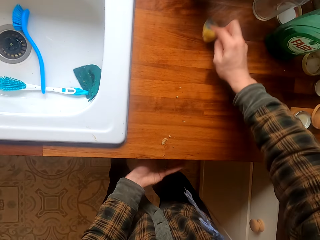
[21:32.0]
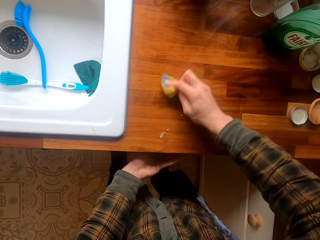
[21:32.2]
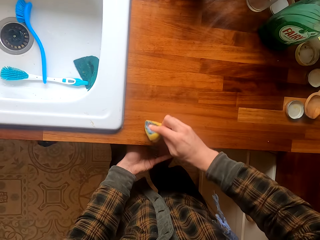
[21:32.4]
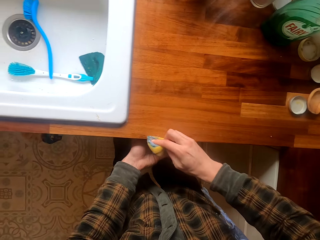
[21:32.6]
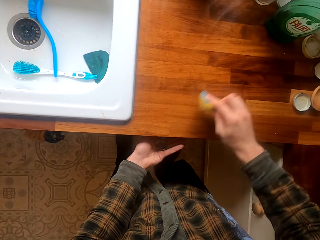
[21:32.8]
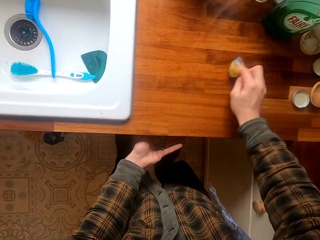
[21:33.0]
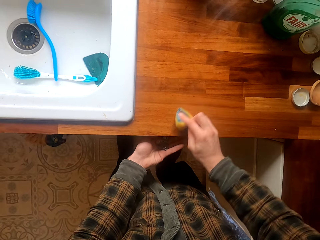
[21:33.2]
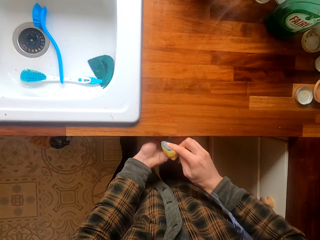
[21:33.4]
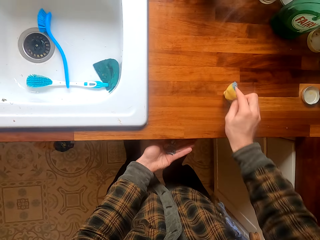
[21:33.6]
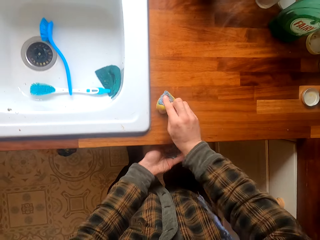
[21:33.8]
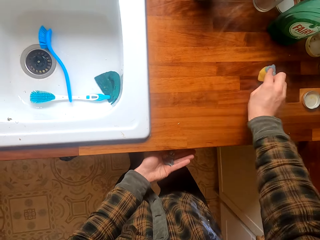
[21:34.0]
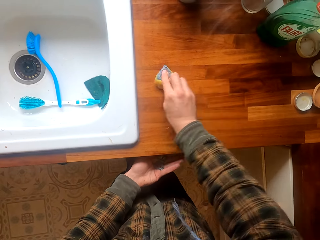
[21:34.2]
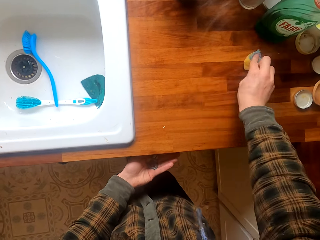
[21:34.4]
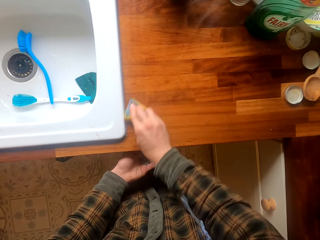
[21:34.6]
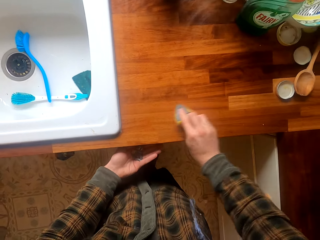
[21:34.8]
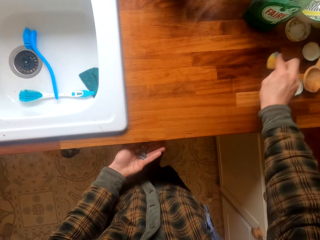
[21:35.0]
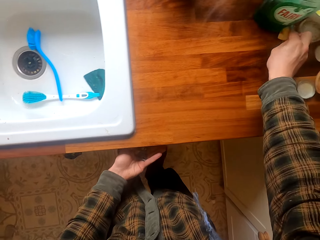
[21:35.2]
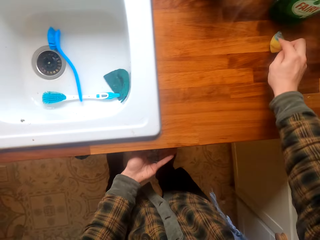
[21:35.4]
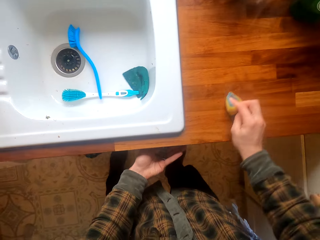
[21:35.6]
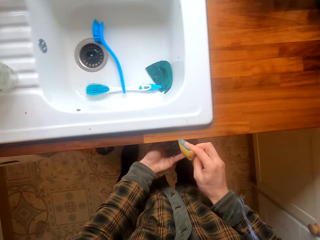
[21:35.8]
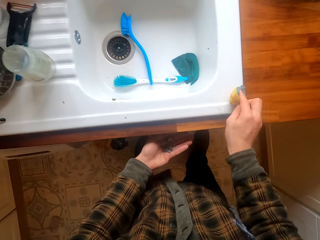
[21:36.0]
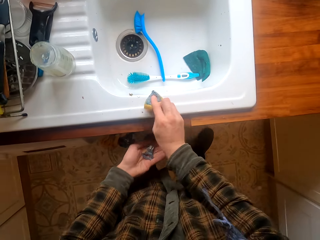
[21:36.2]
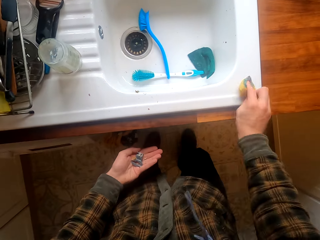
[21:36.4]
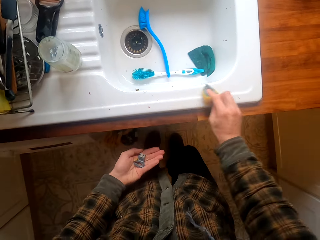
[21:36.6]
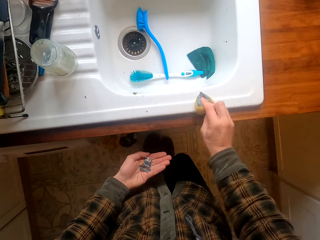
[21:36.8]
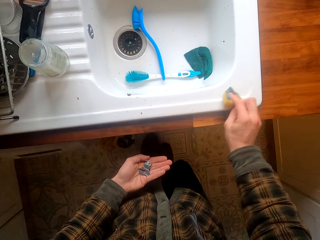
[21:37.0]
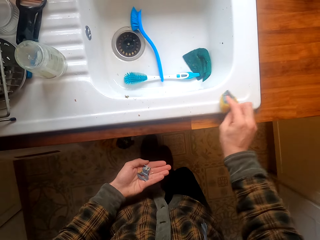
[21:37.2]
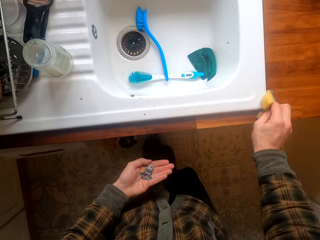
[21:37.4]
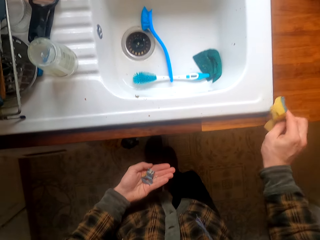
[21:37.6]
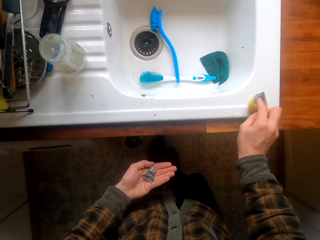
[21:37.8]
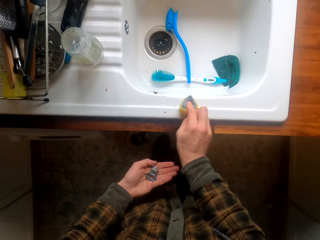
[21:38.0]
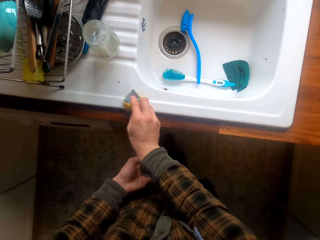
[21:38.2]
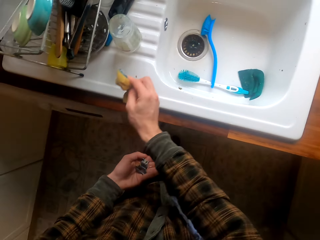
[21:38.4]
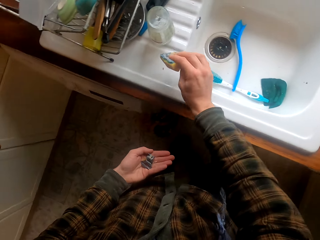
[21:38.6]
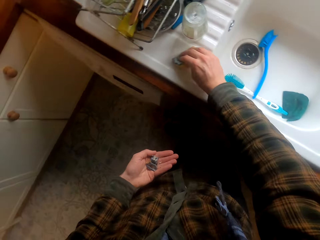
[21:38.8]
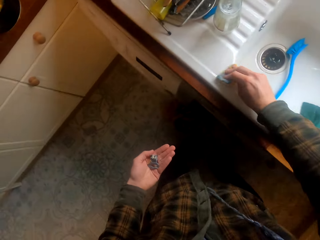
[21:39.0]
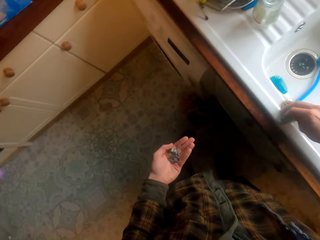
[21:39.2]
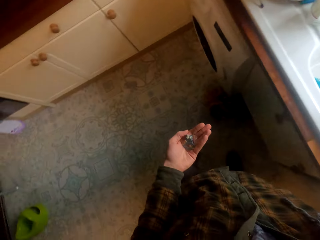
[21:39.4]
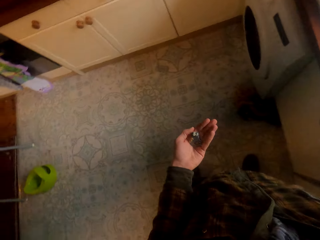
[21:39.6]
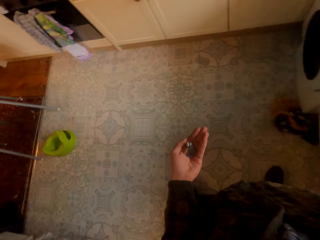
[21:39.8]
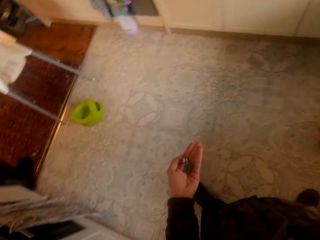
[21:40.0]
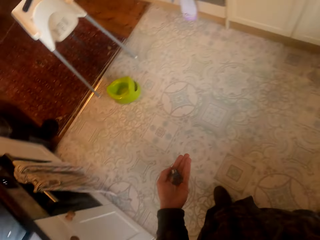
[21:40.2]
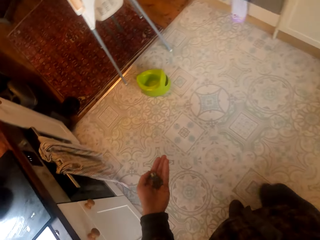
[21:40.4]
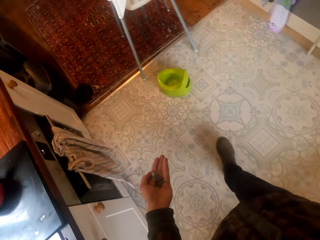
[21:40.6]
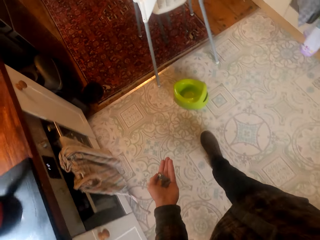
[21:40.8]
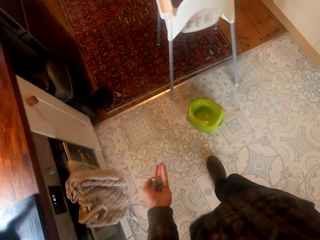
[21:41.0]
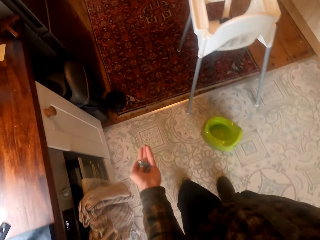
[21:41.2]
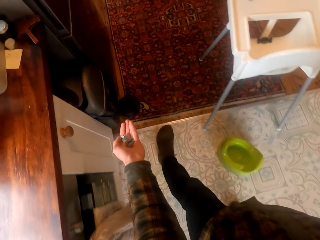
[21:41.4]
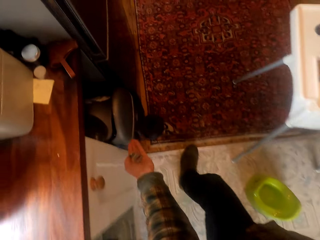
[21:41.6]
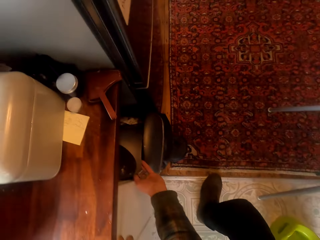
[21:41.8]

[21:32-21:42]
The camera wearer cleans the sink surface. They walk in the house.

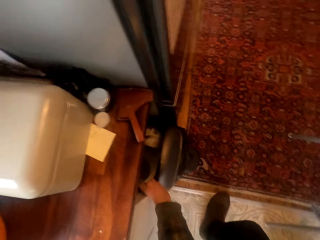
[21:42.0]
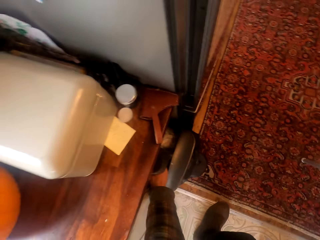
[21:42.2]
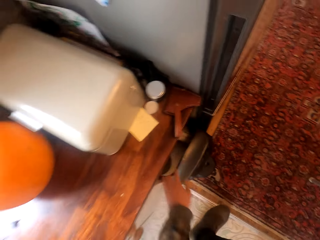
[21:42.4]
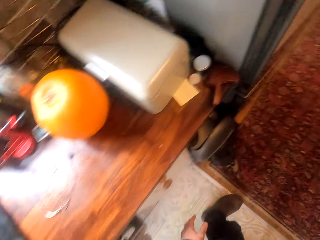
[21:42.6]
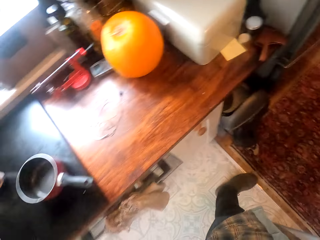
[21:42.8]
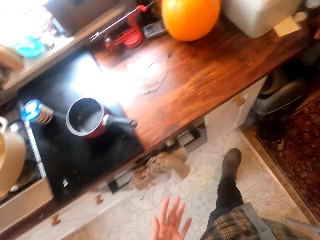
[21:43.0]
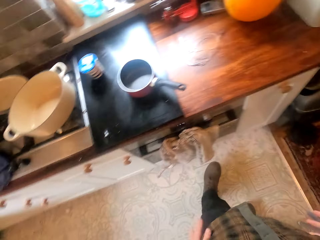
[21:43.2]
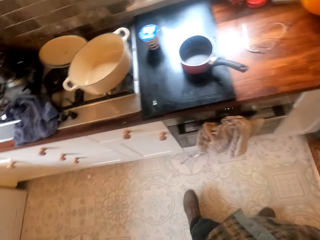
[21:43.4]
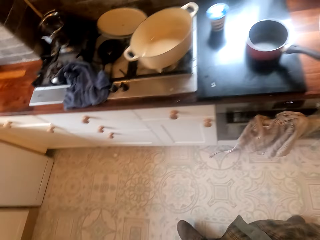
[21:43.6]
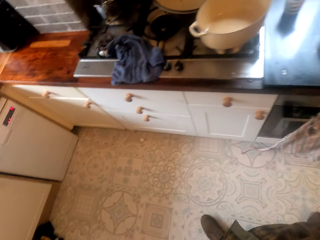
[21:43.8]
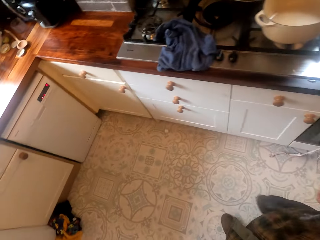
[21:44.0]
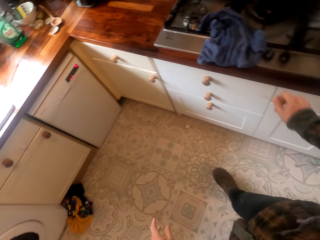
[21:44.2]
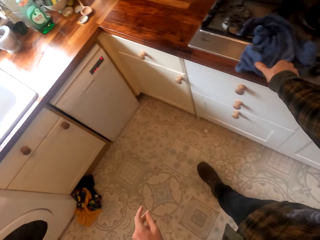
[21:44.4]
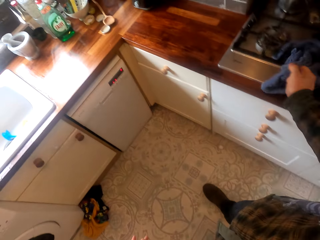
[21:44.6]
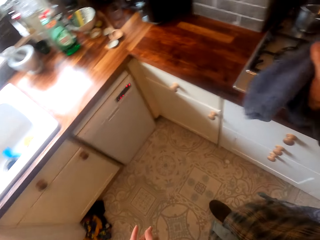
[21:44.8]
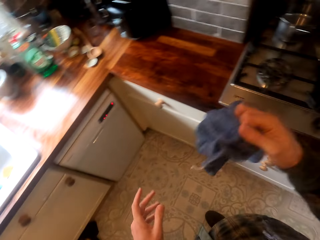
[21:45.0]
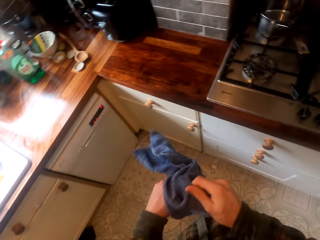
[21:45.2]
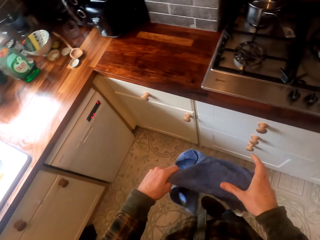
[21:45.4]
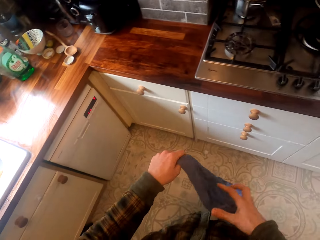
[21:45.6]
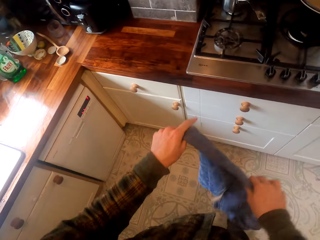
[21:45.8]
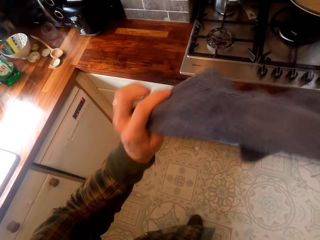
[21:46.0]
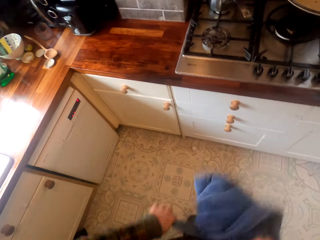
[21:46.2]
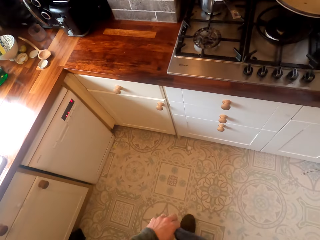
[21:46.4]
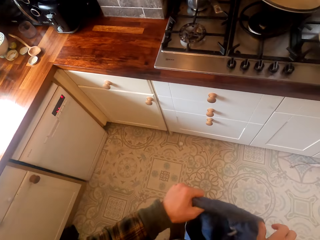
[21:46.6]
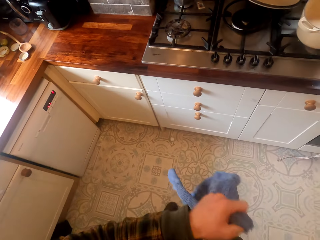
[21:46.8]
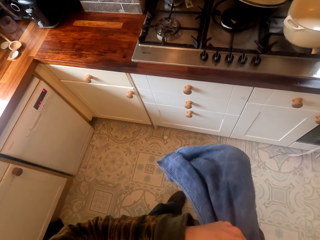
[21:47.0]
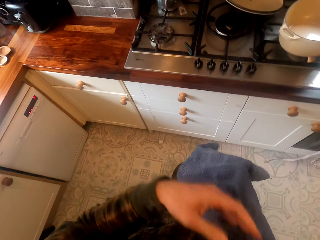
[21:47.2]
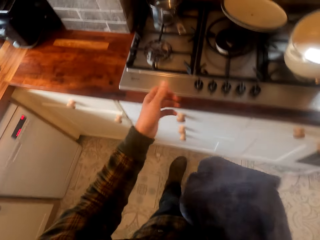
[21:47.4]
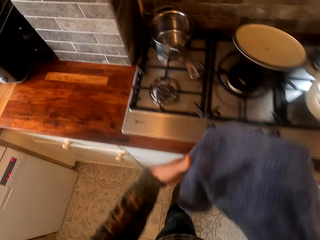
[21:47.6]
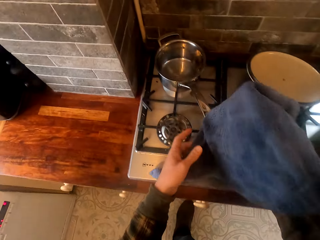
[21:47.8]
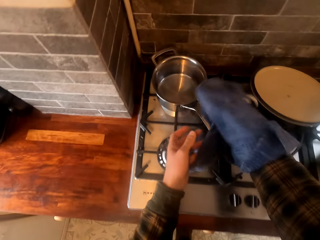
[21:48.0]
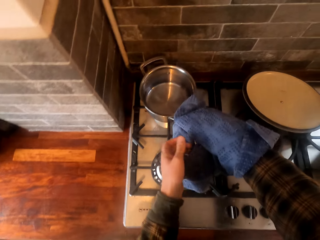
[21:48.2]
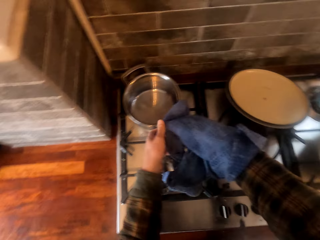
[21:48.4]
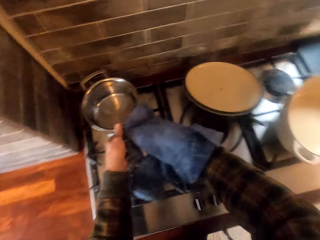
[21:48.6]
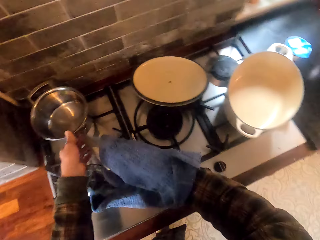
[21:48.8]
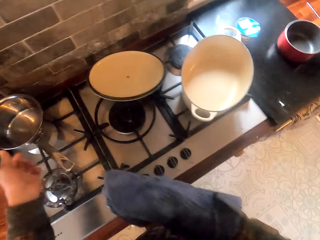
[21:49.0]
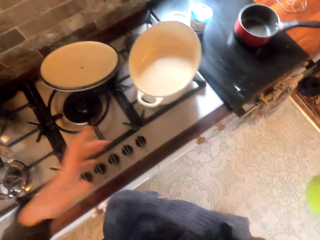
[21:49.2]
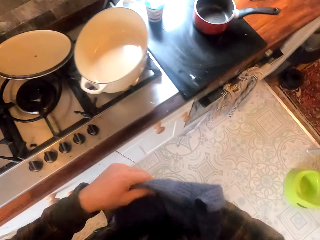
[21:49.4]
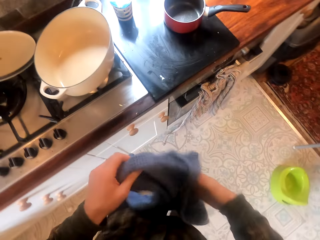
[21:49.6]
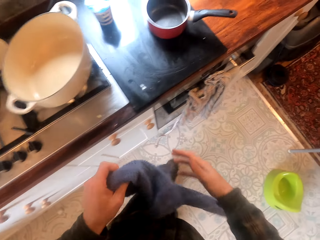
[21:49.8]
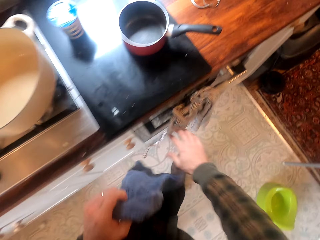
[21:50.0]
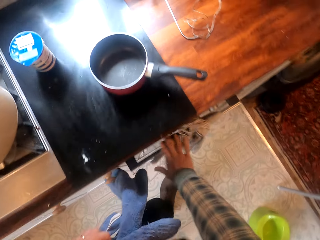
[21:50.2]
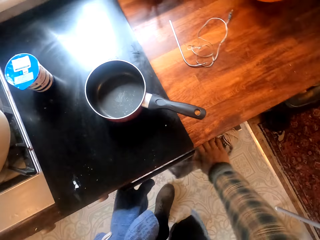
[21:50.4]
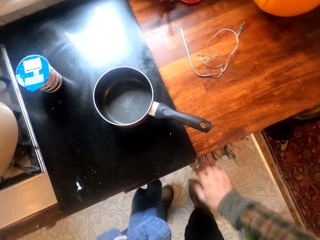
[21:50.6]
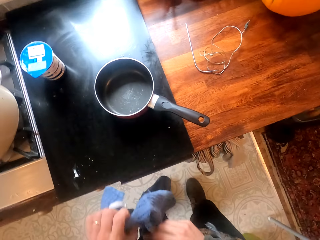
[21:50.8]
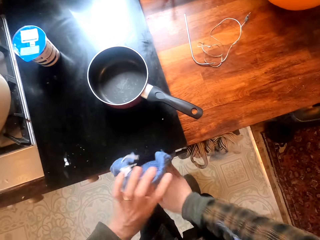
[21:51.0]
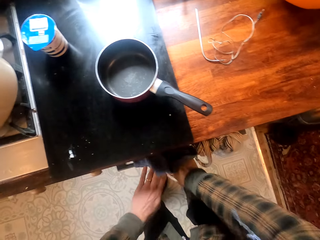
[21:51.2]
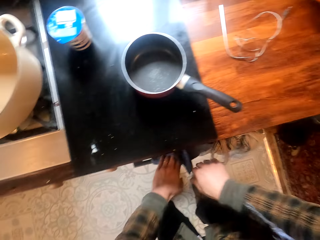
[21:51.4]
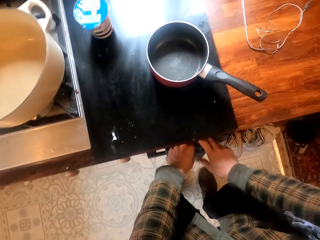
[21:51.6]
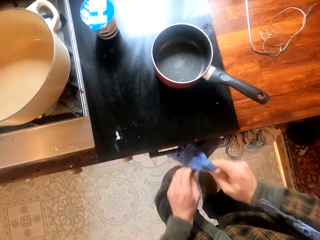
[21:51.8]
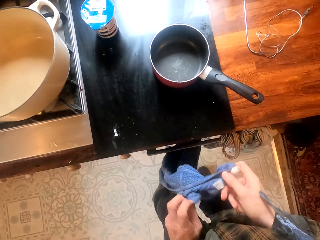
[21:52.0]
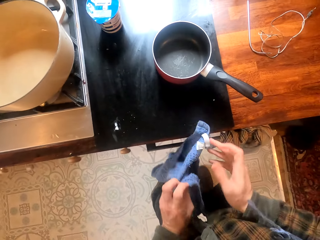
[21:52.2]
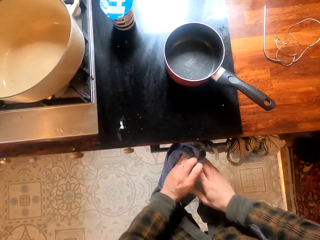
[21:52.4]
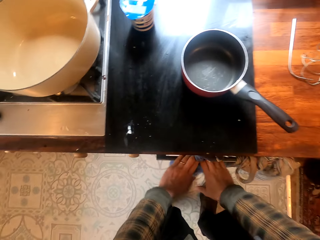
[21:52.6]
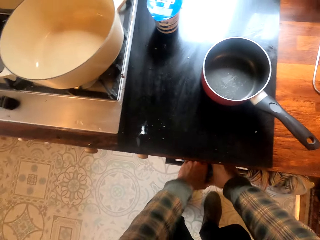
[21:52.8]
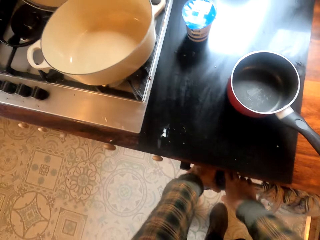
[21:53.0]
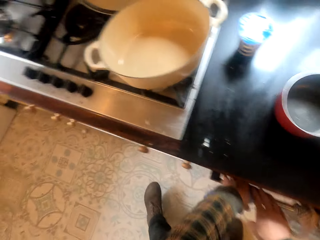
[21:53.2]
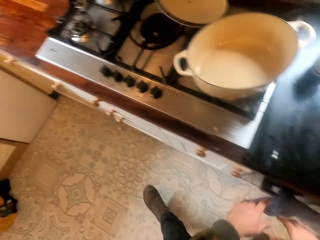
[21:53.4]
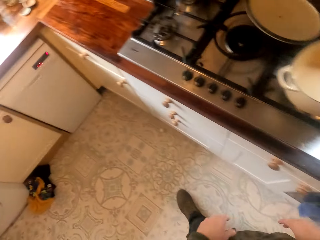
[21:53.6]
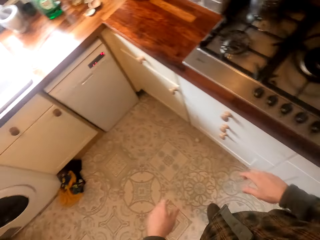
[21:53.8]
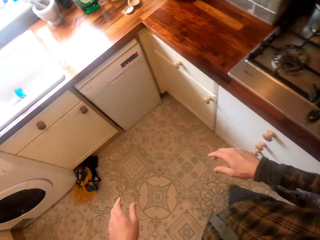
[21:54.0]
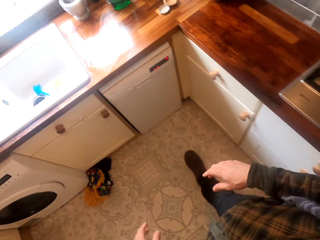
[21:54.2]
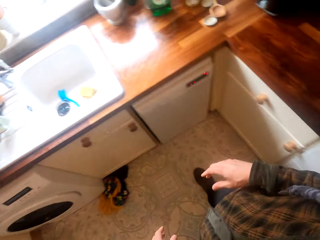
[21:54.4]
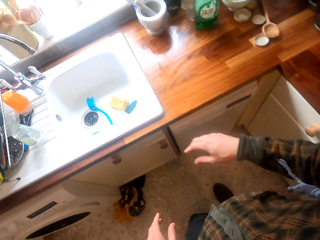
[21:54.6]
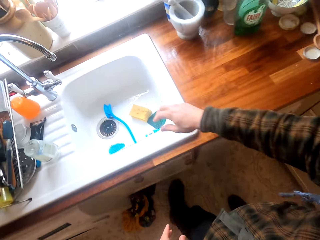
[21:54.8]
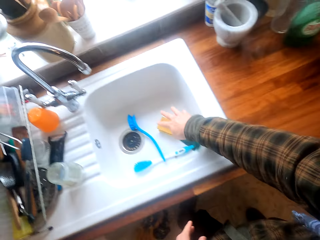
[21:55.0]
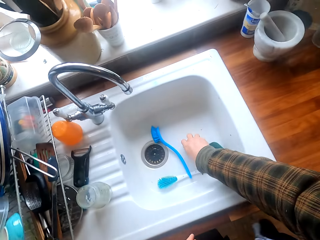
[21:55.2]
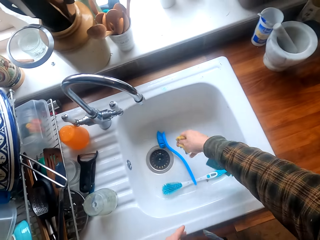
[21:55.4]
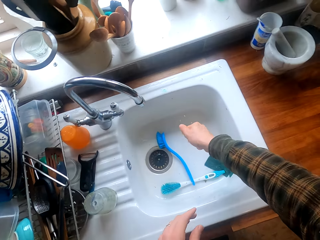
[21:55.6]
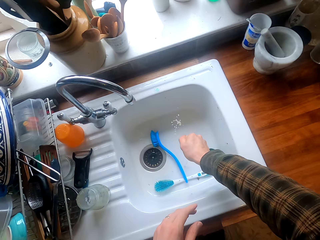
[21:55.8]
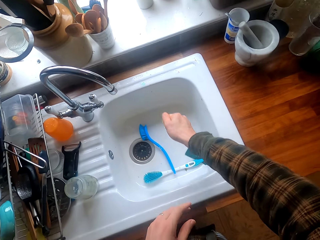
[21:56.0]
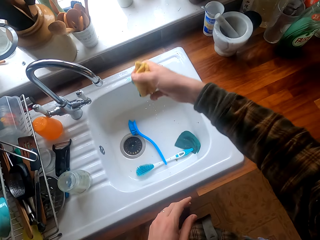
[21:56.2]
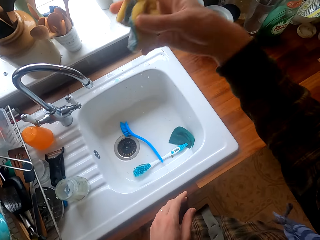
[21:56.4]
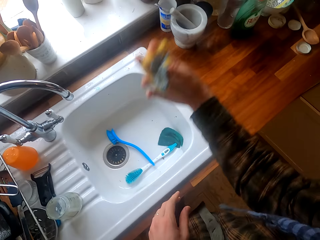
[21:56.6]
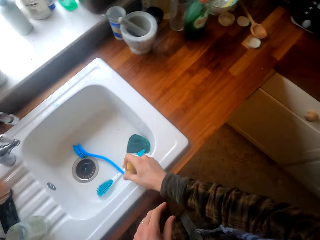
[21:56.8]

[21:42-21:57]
The camera wearer drops the chaff in the dustbin. They wipe the hands. They walk in the house. They take a towel from the gas cooker. They straighten the kitchen towel. They wipe the cooking pot handle with the towel. They move beside the surface. They move the towel. They put the towel on the oven. They walk in the house. They take a washing sponge. They shake the washing sponge.
